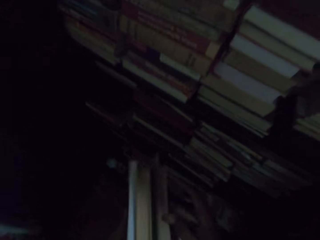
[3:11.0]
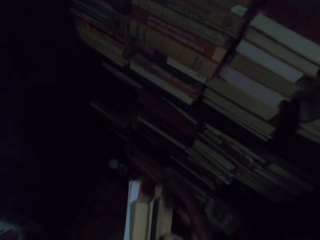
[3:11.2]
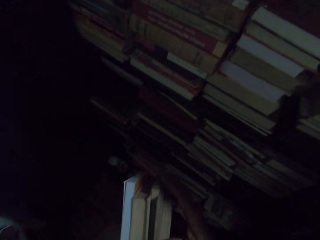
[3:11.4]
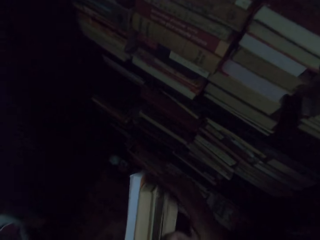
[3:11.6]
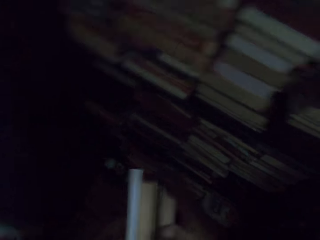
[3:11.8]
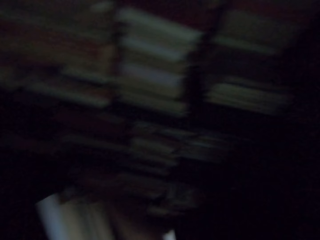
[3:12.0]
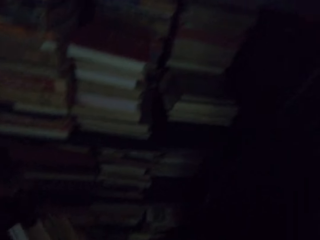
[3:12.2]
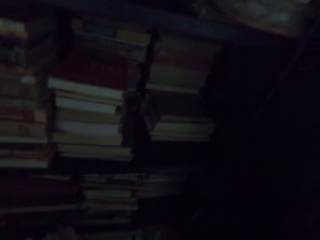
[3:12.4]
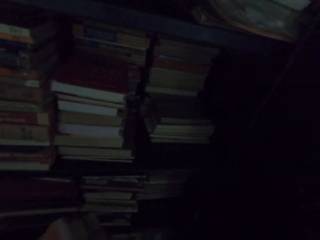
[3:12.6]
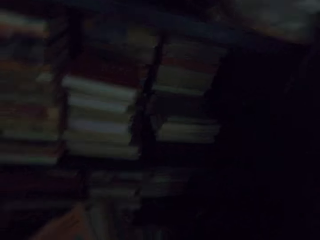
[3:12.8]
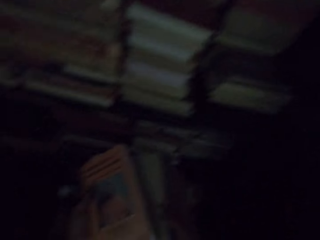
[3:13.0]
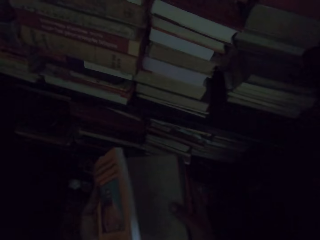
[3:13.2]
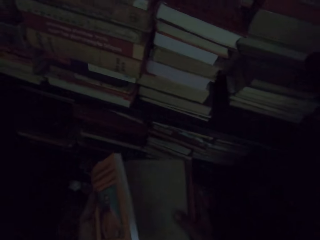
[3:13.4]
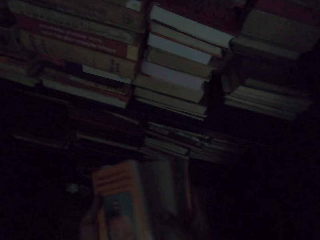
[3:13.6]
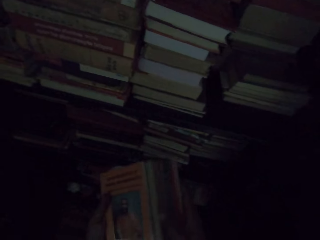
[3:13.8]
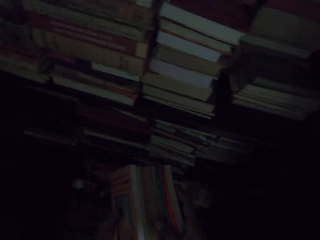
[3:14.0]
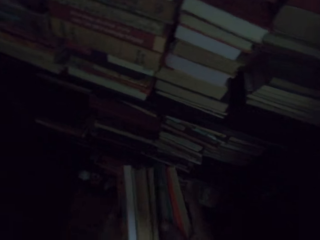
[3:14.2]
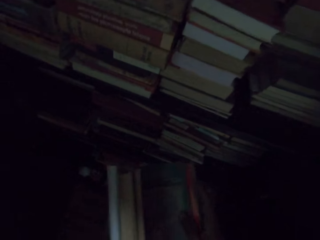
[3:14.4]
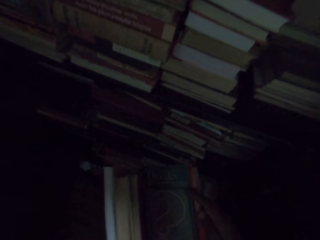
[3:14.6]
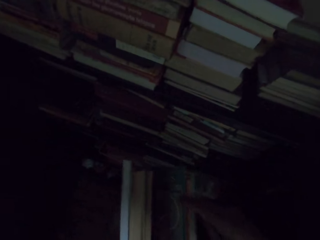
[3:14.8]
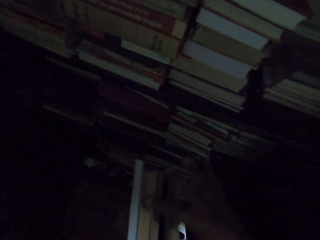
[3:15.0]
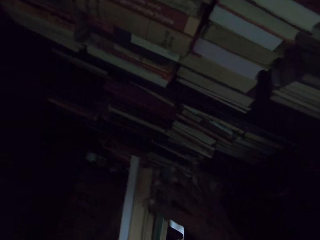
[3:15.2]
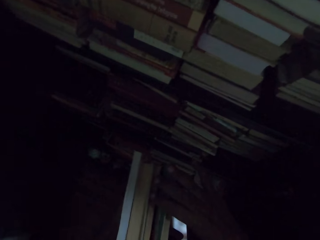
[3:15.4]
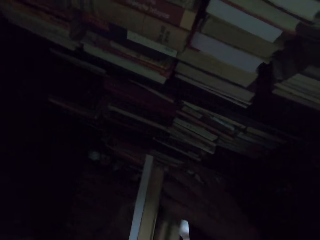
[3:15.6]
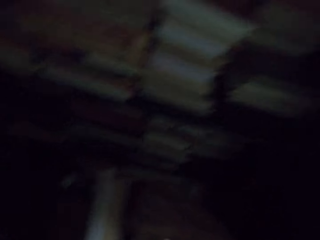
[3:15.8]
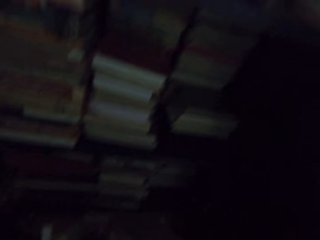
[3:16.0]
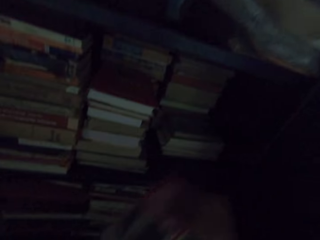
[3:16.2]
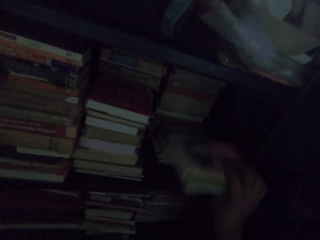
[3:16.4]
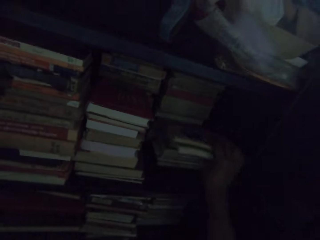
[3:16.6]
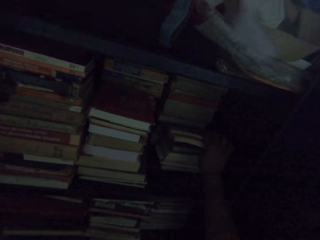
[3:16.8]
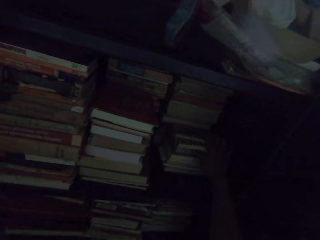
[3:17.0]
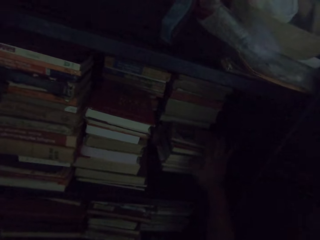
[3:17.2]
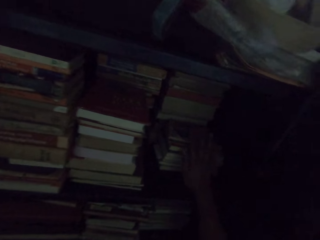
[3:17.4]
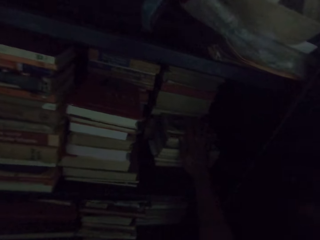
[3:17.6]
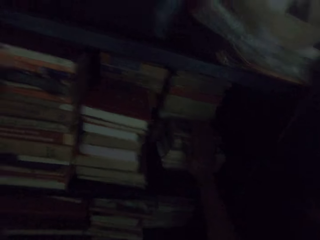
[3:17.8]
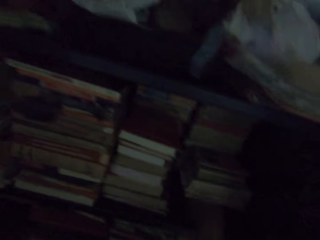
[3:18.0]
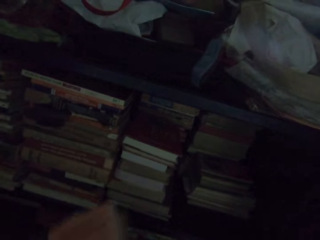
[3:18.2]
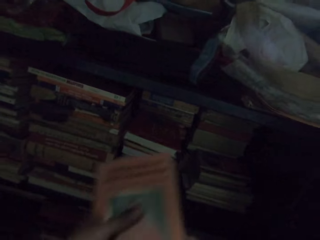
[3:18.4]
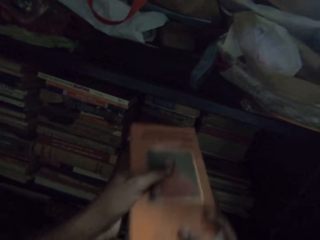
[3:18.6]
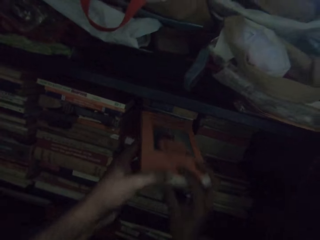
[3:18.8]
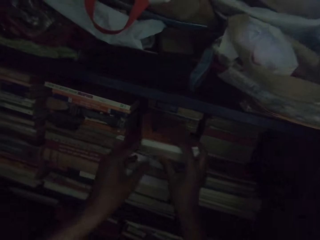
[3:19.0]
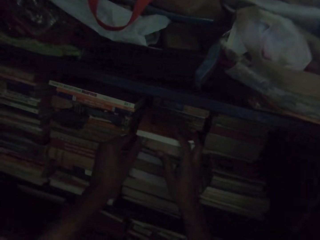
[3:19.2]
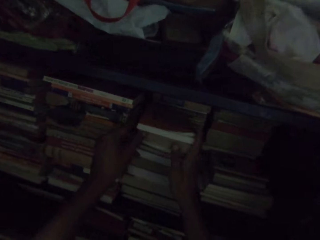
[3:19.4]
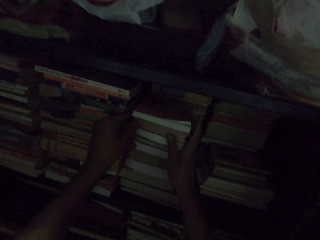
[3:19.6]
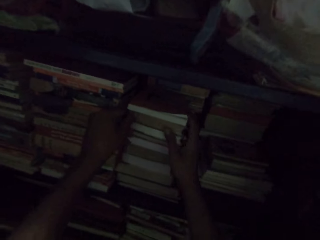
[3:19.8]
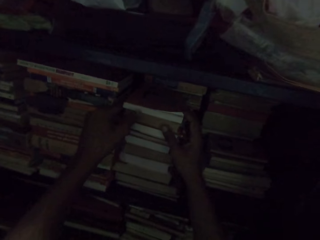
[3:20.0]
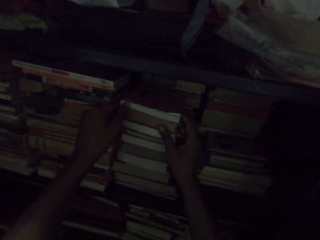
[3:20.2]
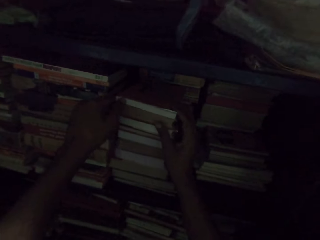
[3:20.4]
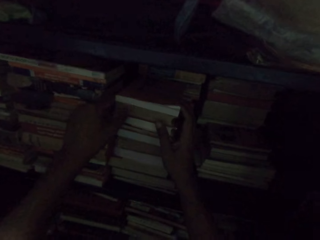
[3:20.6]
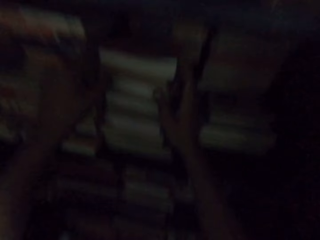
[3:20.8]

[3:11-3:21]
The camera wearer stares at the books in hand. They organize the books in the shelf.

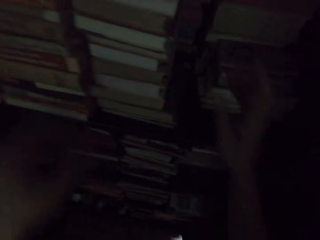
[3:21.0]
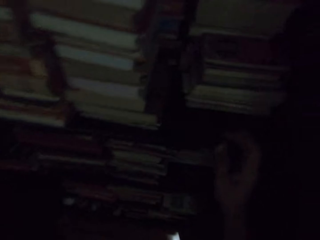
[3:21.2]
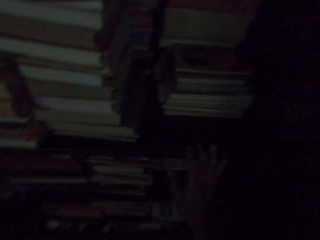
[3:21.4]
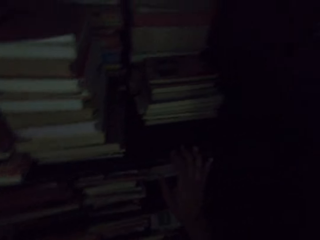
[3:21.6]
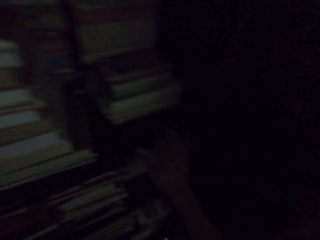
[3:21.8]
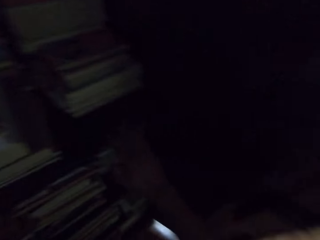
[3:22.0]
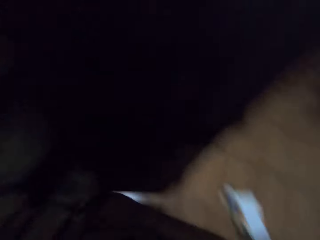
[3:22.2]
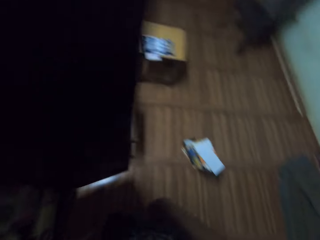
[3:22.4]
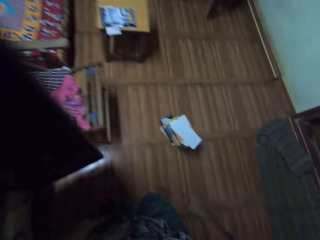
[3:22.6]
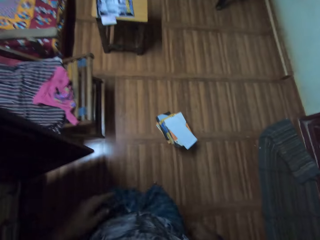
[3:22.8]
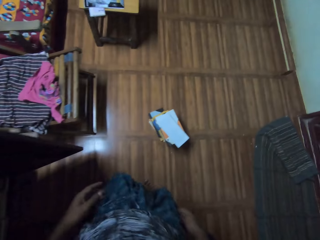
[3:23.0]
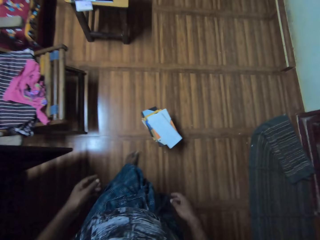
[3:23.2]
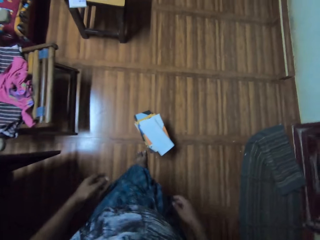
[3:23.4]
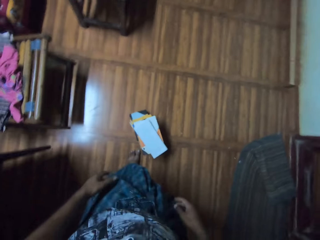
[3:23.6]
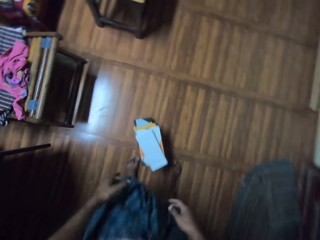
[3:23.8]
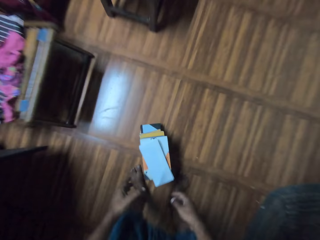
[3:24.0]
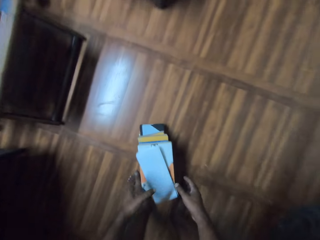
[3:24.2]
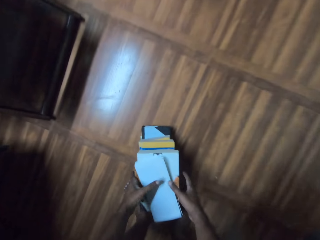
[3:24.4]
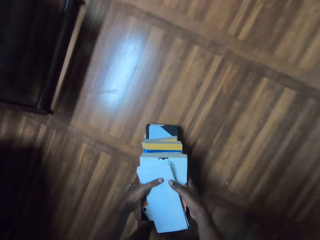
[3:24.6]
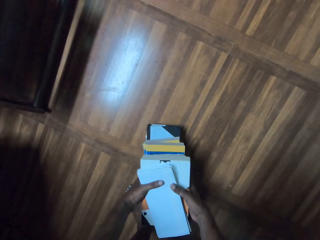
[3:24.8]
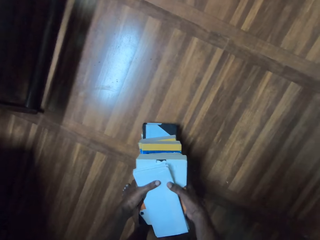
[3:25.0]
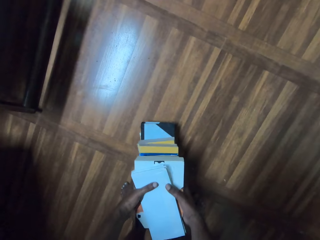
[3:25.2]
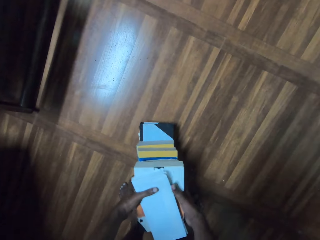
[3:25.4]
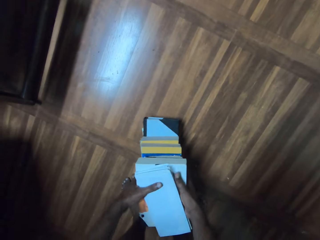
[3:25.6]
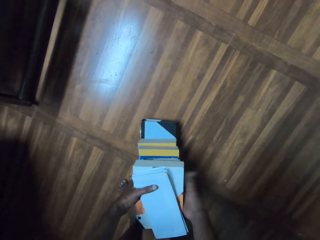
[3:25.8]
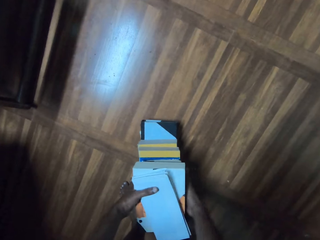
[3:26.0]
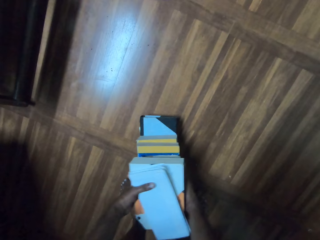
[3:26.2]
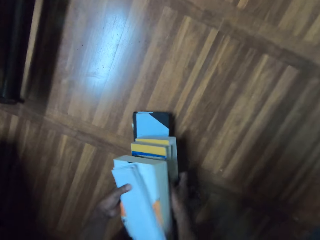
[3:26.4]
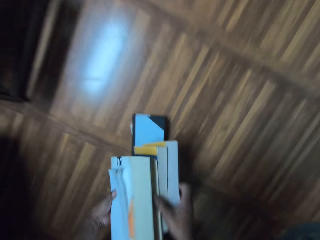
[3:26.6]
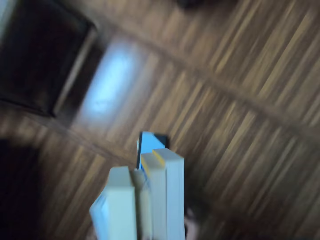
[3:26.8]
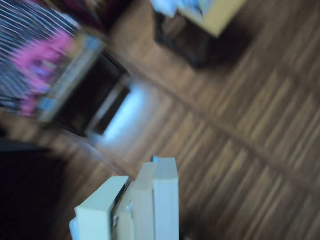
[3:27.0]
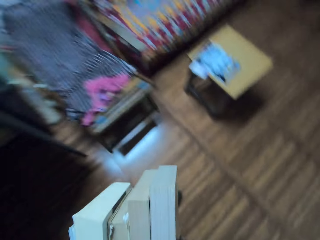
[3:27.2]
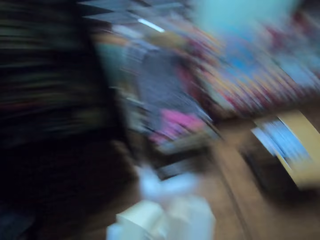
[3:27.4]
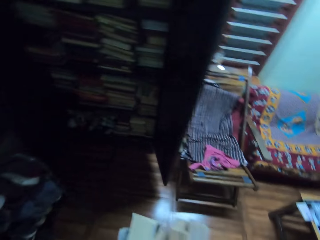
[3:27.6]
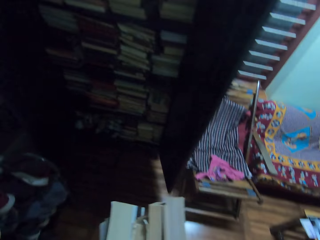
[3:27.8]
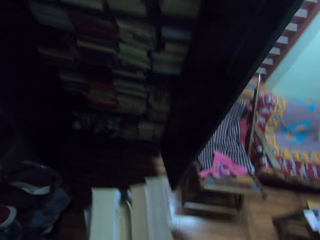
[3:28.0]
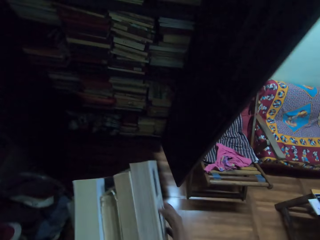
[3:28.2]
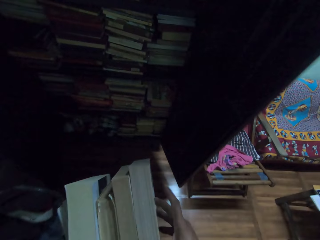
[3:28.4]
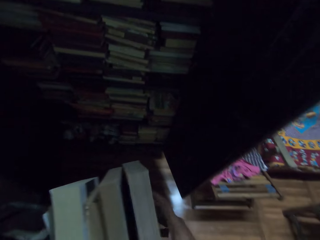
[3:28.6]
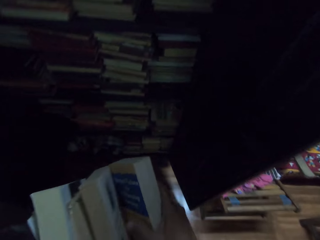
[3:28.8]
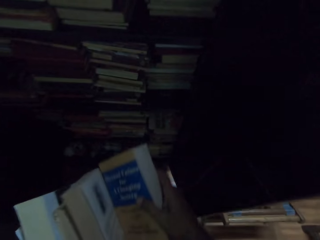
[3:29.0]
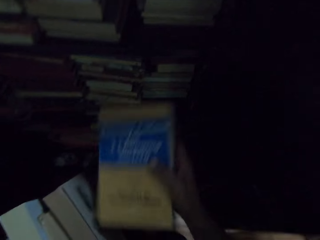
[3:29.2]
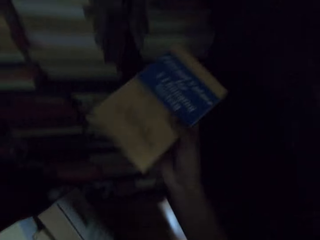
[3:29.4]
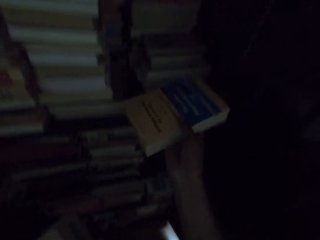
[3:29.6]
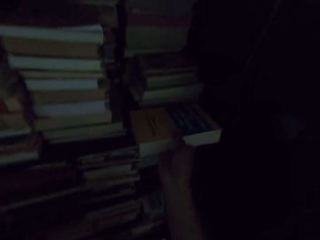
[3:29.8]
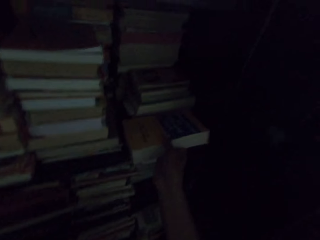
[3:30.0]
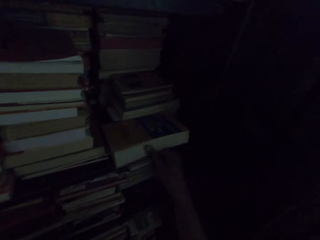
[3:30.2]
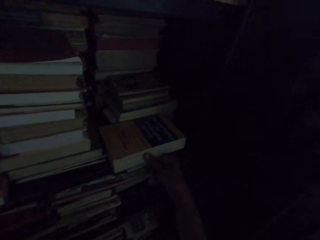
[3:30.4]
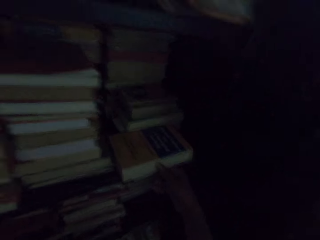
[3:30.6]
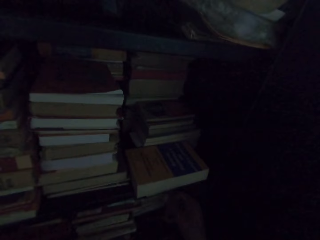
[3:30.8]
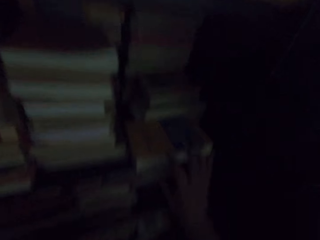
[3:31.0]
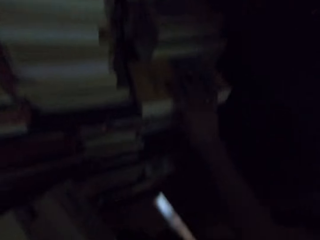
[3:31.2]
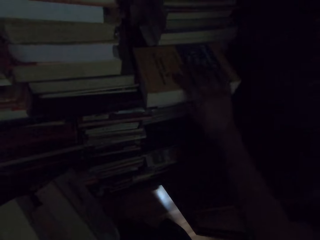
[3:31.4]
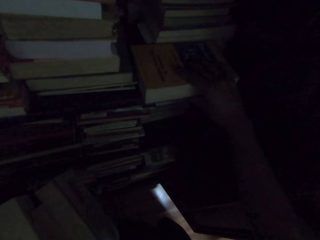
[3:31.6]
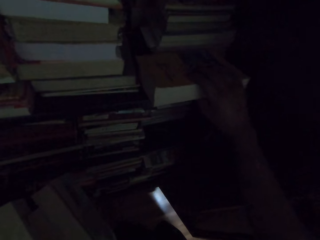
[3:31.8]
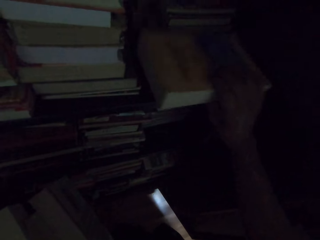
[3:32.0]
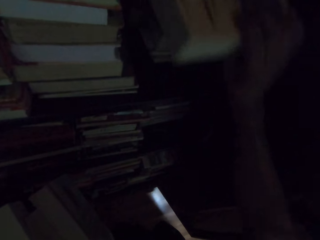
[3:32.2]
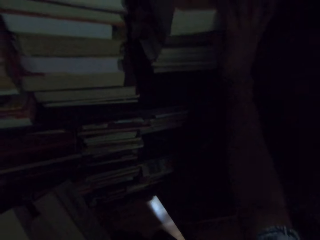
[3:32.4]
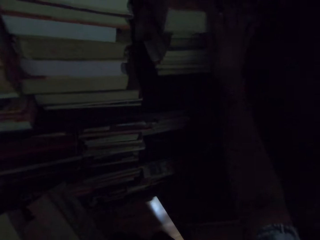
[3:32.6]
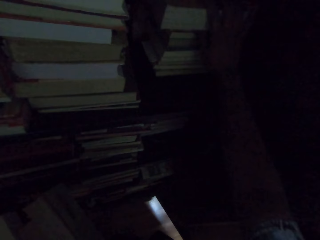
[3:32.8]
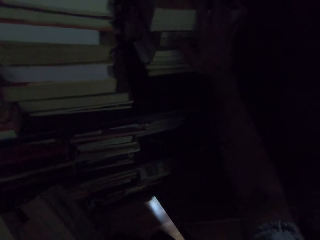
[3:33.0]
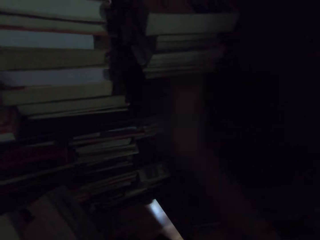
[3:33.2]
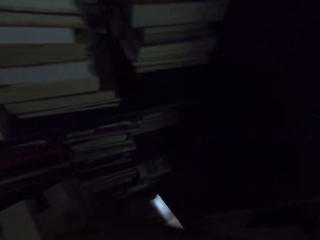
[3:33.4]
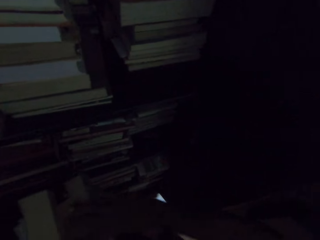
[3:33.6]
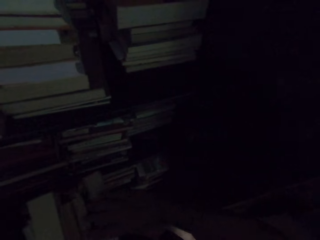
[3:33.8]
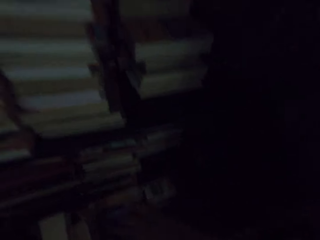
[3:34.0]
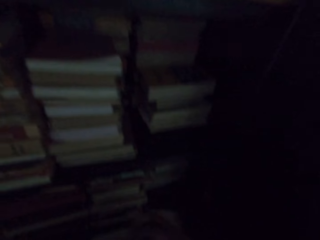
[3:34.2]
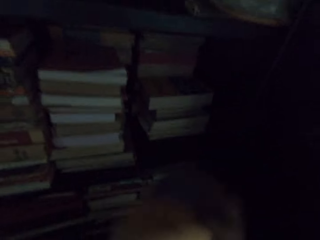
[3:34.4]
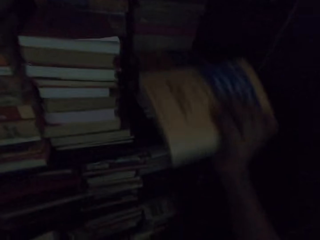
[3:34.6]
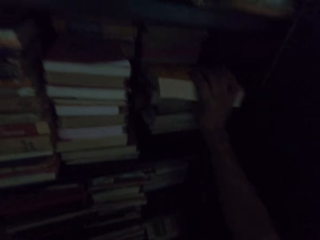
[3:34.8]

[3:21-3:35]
The camera wearer walks in the room. They pick books on the floor. They organize the books in the shelf.
